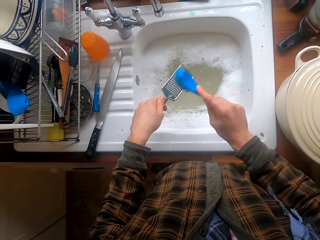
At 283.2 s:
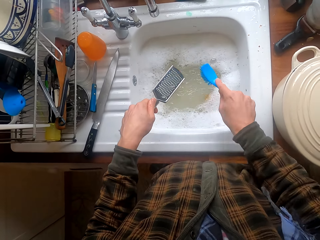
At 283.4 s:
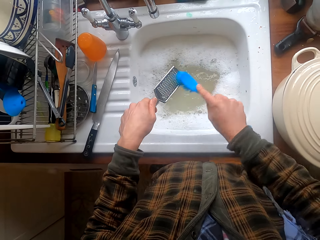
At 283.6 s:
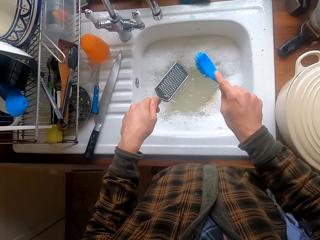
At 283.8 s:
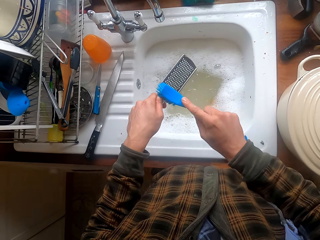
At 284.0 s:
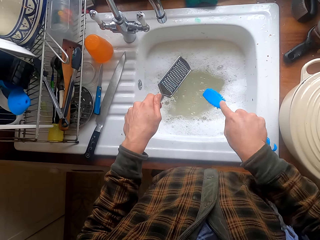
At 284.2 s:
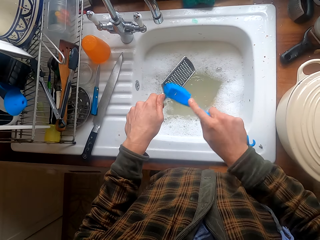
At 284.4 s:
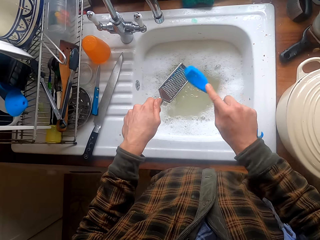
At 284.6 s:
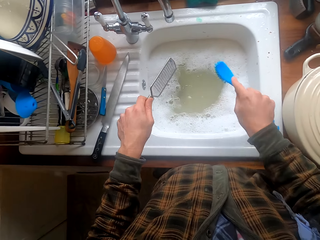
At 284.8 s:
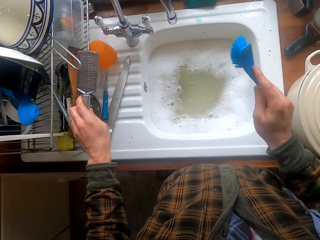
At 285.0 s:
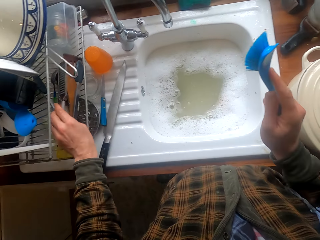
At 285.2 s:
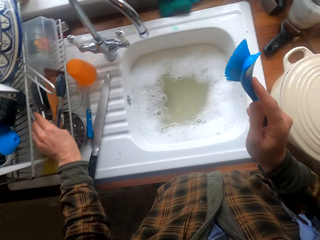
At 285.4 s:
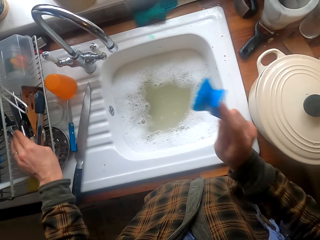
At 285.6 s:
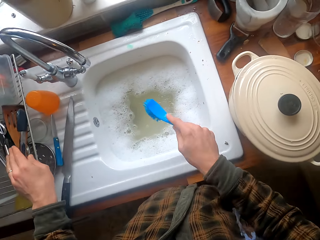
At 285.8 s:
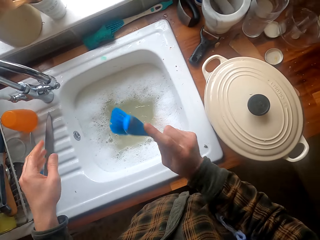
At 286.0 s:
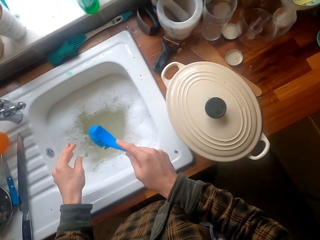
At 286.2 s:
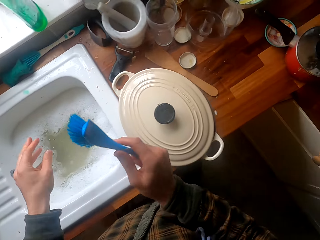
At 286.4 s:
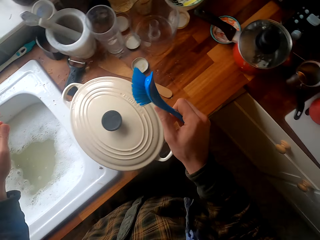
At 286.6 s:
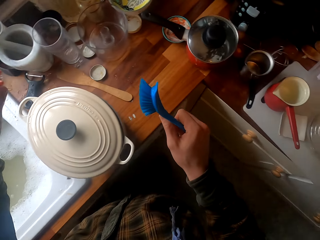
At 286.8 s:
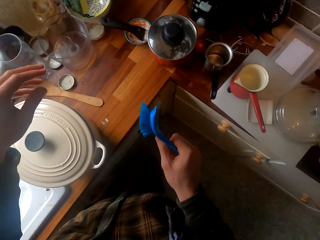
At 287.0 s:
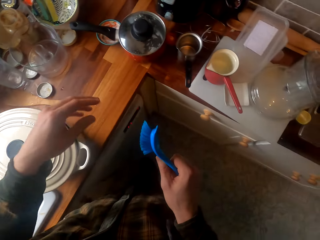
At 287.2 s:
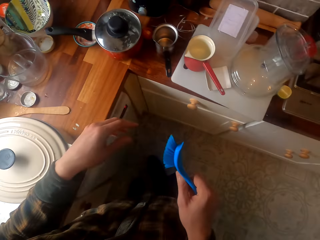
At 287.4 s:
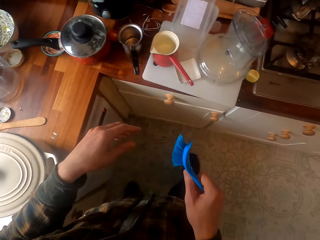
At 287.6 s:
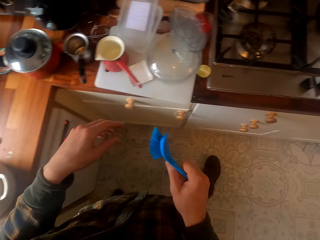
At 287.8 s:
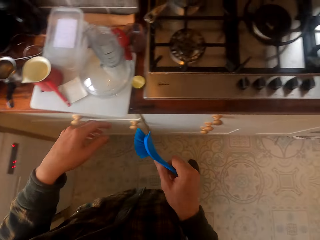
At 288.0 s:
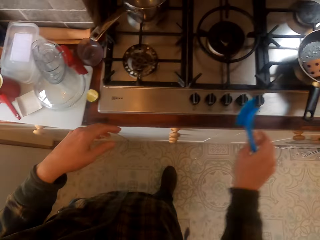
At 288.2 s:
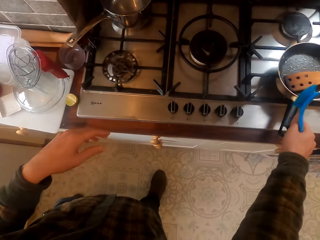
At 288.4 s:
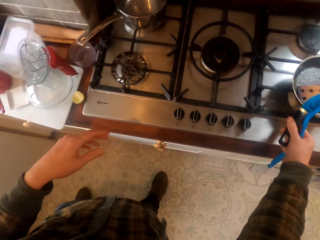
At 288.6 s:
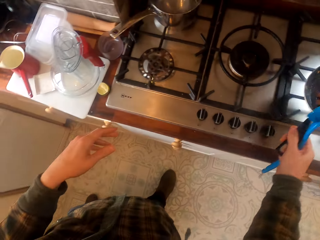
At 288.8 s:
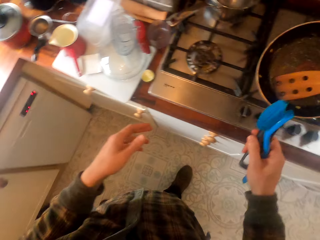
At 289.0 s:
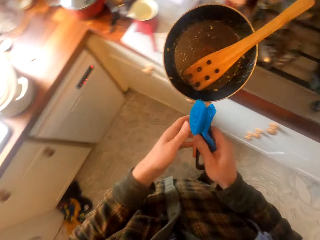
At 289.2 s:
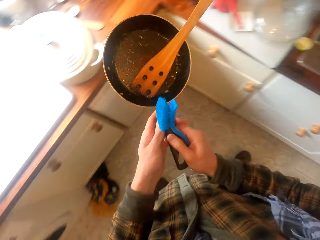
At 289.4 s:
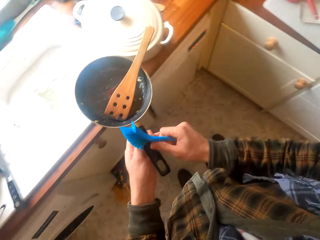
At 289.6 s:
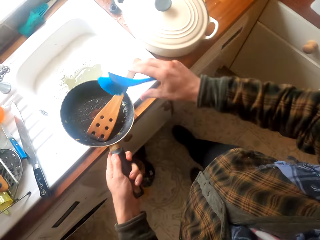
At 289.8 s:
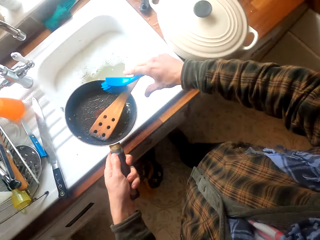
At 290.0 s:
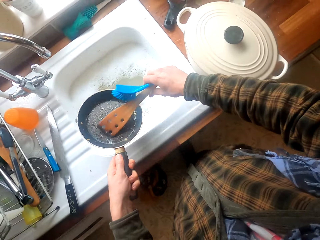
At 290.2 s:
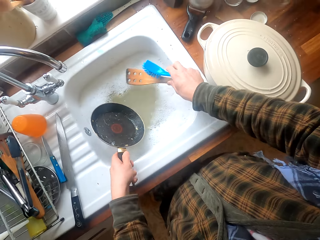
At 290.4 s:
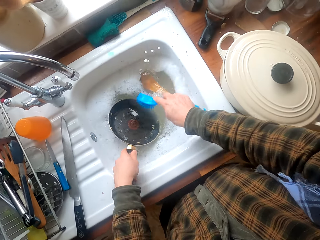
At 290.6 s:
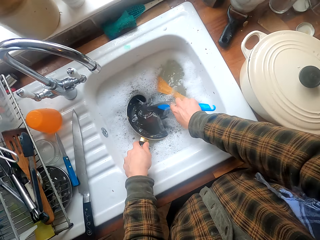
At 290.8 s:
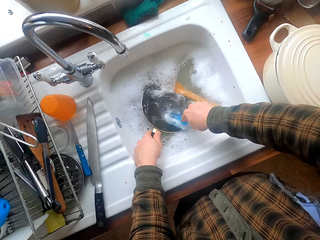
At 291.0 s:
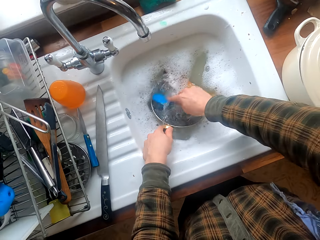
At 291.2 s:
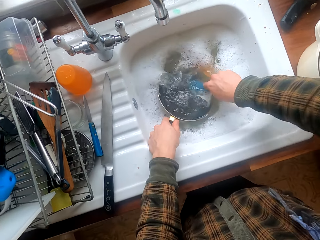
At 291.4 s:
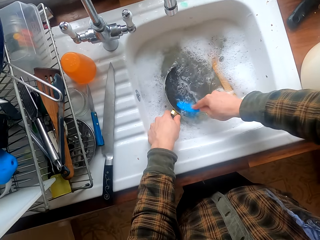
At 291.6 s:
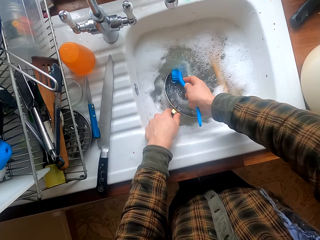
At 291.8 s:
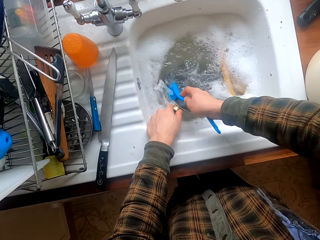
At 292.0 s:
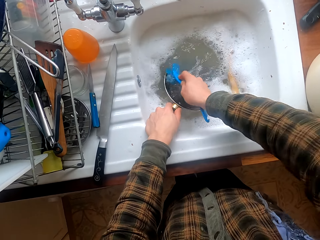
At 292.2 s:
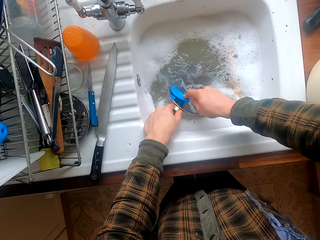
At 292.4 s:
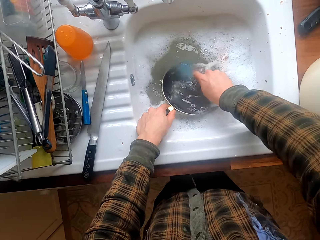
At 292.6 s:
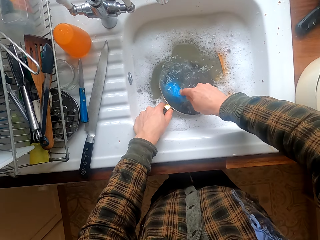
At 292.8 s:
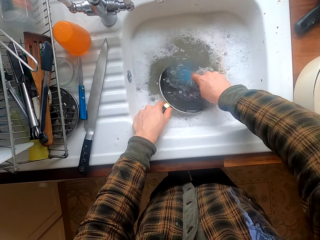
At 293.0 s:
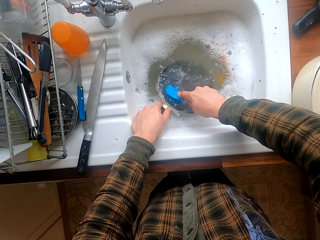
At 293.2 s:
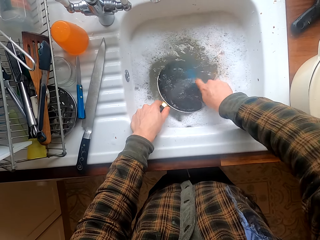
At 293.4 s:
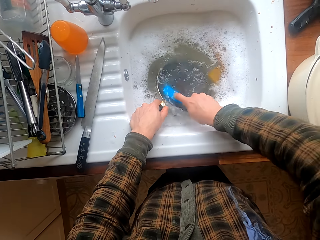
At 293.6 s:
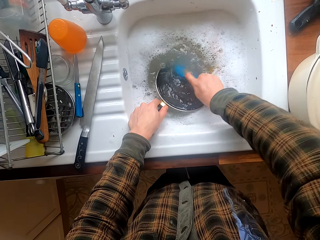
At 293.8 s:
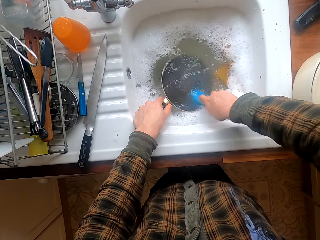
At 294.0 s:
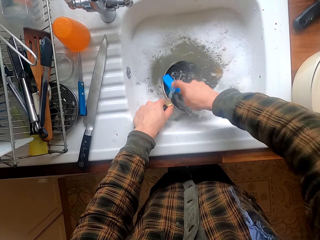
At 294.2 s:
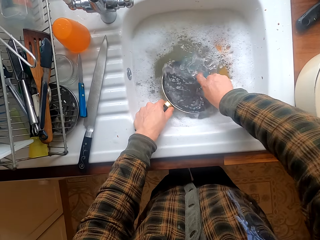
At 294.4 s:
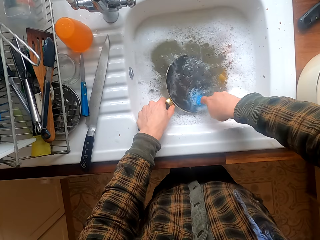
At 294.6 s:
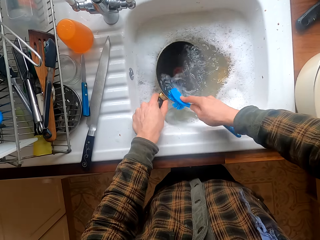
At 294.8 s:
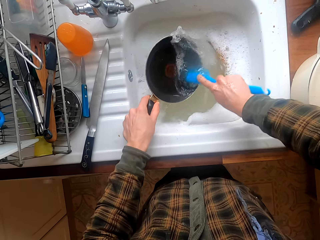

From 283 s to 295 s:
The camera wearer puts the grater in the dish rack. They remove excess water from the utensil brush. They wag the brush. They turn around. They carry the utensil brush. They walk in the kitchen. They take a frying pan and spatula on the gas cooker. They turn around. They remove the spatula in the frying pan. They put the spatula in the sink water. They wash the frying pan with the brush.

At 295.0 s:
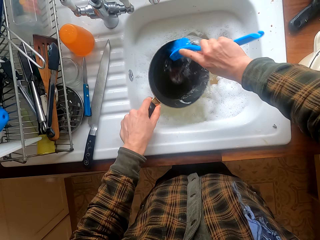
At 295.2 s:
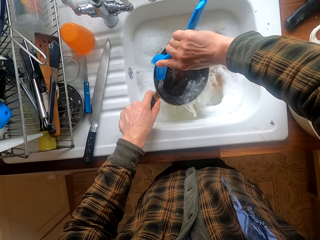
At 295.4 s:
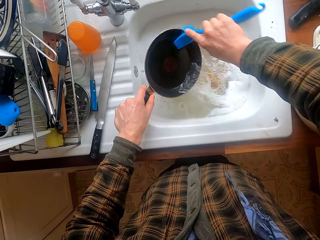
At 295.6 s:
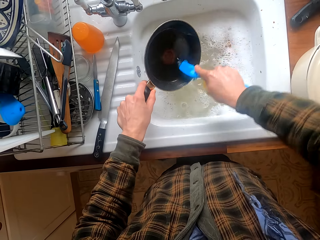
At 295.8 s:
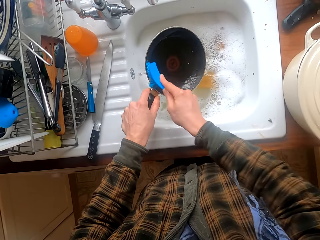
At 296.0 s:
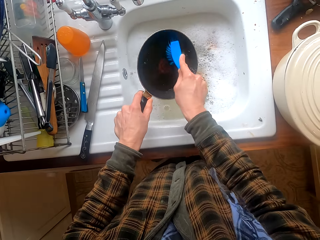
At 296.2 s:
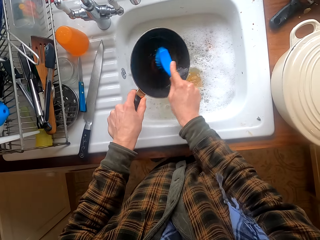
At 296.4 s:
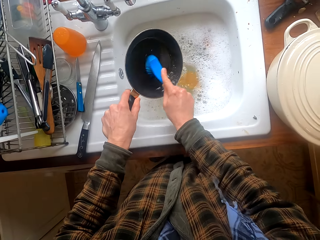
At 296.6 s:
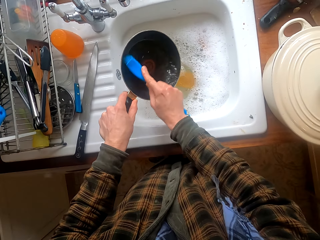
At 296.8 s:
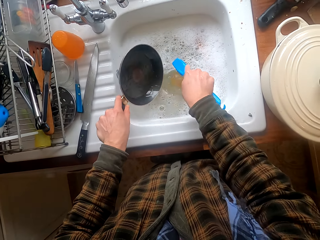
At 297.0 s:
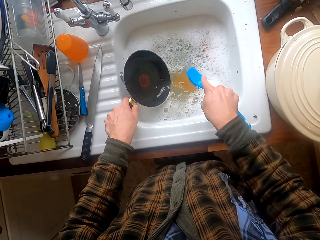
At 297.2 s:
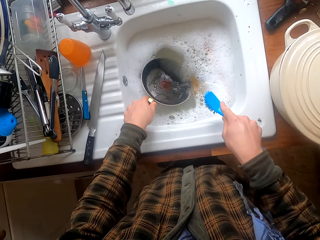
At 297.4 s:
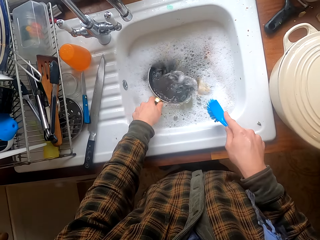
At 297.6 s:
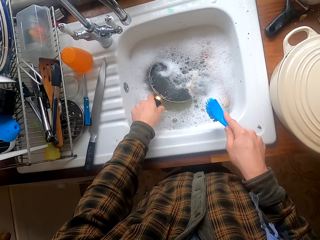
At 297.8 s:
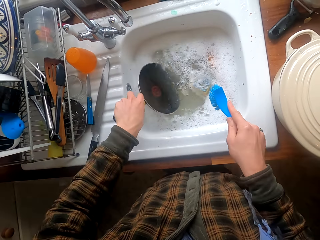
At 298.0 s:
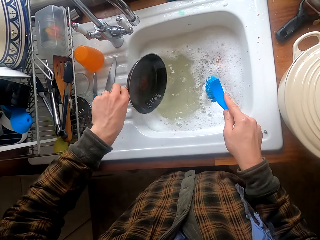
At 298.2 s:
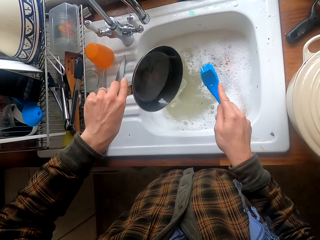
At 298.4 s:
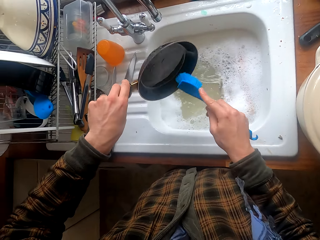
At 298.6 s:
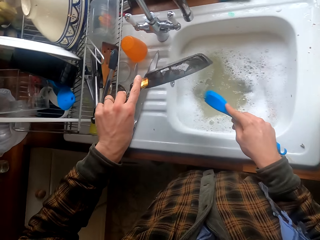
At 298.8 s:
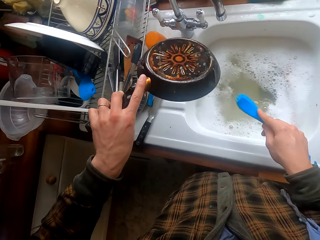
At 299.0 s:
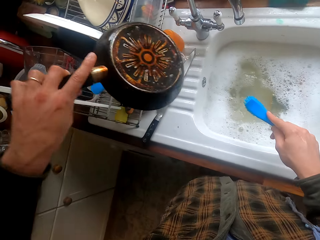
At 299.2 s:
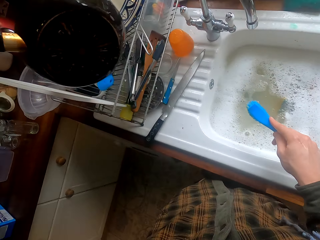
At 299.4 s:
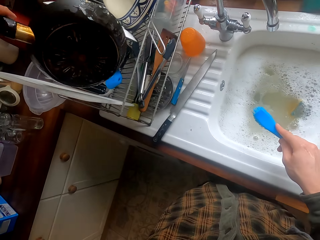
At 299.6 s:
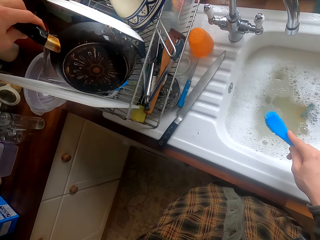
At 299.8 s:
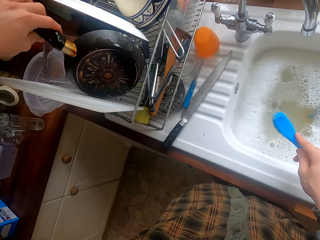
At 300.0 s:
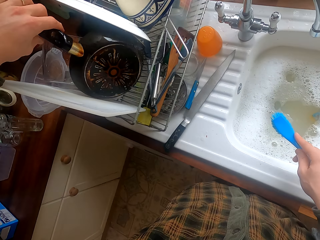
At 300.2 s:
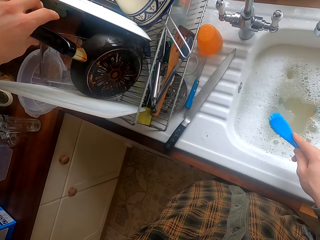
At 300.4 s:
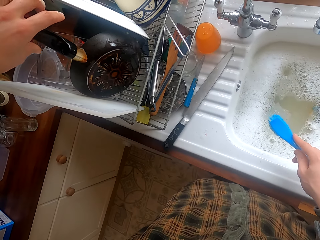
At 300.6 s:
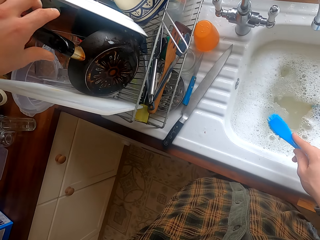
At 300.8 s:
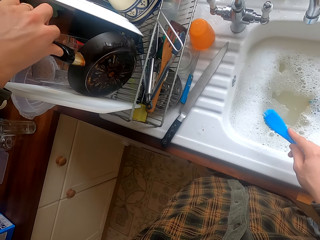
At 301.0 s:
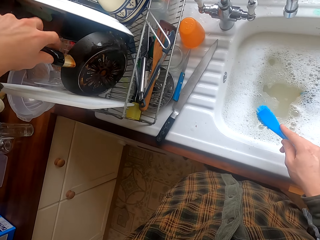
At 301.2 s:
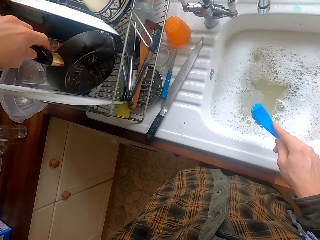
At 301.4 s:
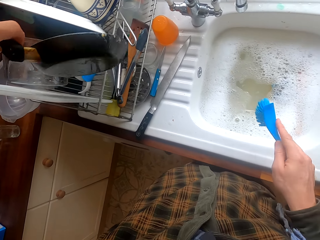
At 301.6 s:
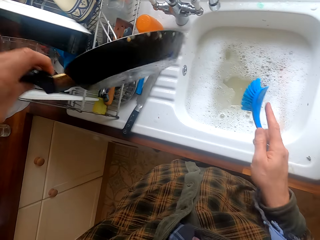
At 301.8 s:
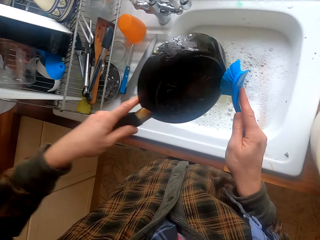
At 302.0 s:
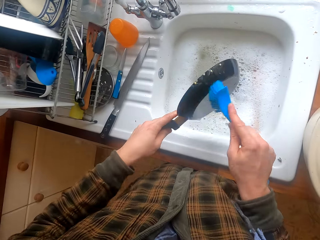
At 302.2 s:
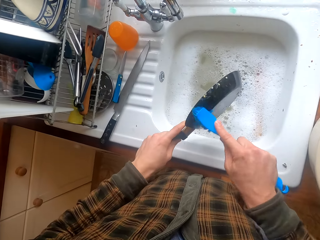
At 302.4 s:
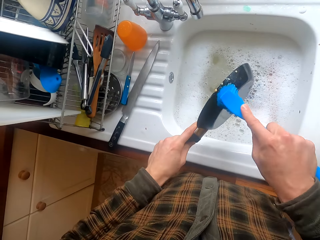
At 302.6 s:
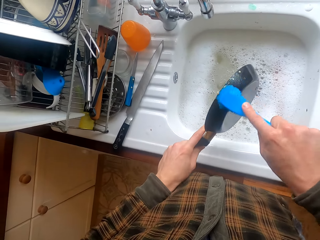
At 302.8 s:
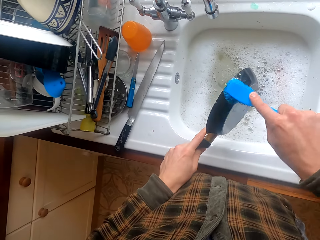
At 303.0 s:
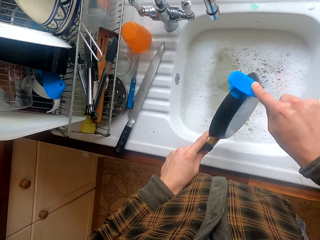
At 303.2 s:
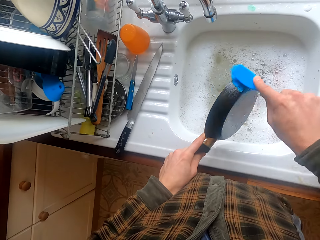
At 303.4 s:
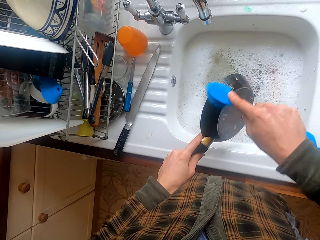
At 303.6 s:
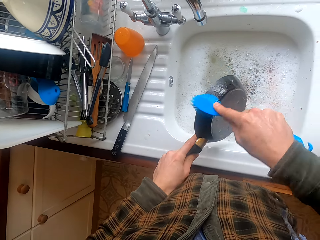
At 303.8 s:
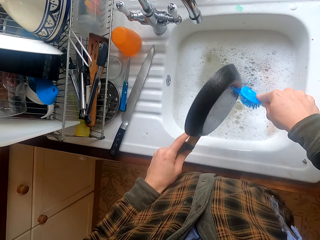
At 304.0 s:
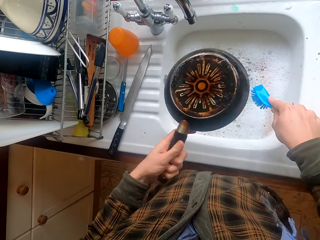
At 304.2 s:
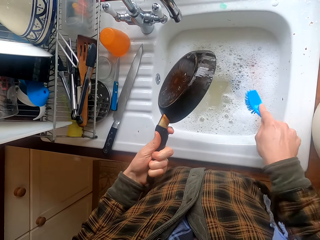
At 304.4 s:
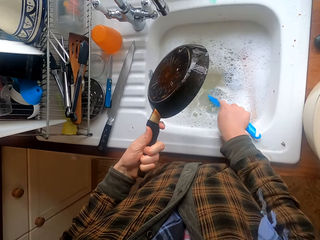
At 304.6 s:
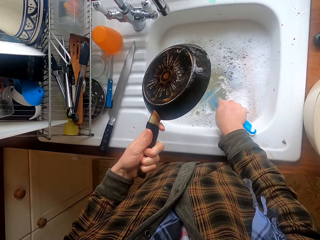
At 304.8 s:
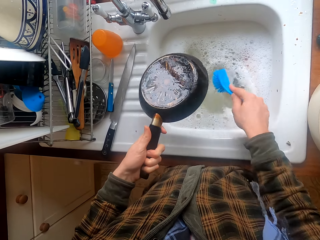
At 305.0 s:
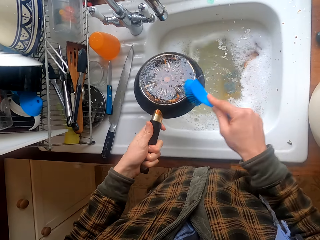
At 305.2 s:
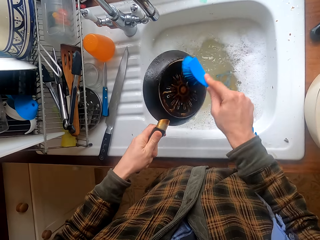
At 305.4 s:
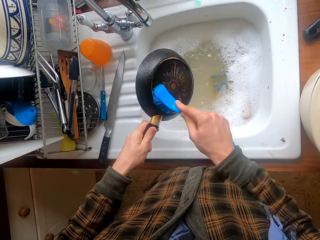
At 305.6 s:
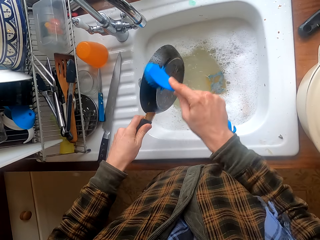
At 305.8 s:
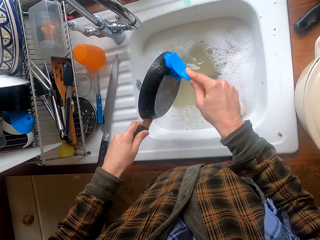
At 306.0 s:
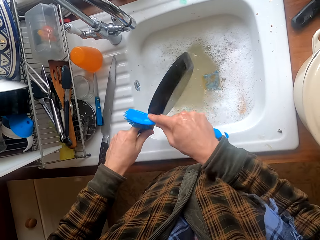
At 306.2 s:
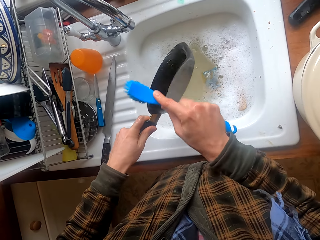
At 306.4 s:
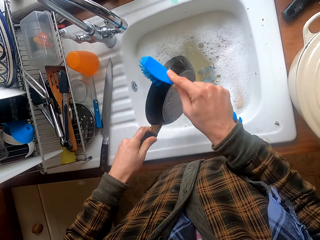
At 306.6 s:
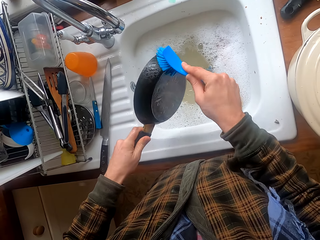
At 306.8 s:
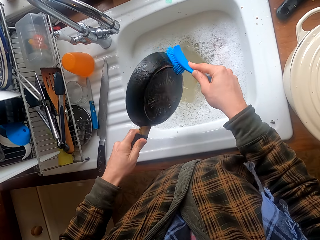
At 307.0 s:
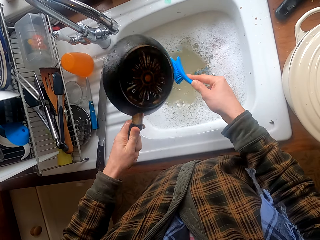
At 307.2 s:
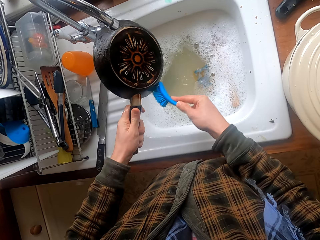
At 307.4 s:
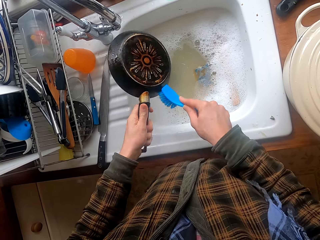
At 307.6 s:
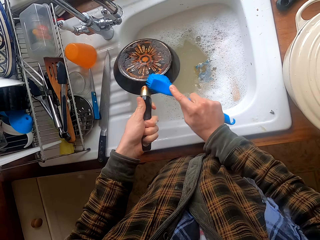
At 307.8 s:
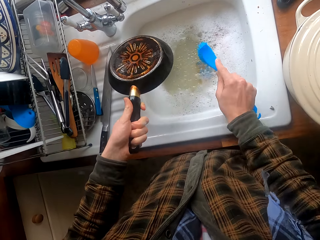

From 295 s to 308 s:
The camera wearer rinses the frying pan with water in the sink. They put the frying pan in the dish rack. They take the frying pan. They scrub the pan with the brush. They dip the utensil brush in the water. They scrub the pan with the brush.
